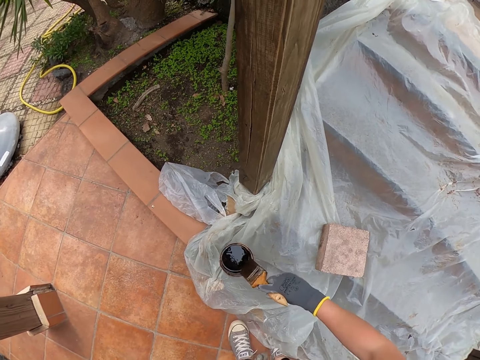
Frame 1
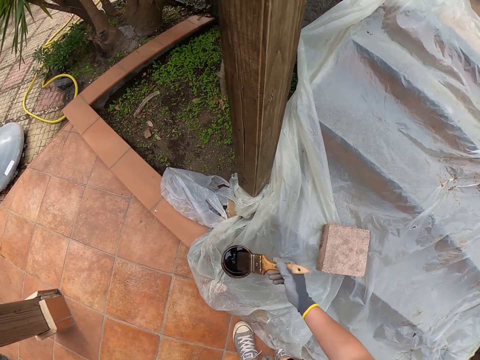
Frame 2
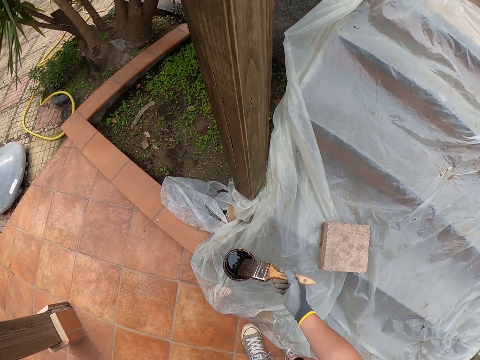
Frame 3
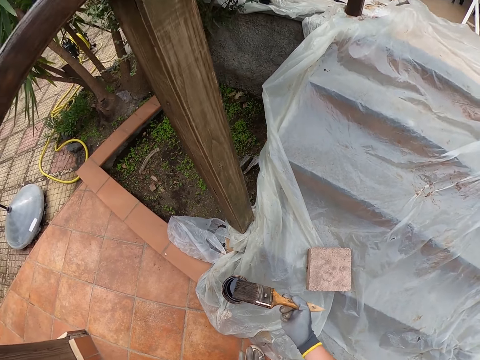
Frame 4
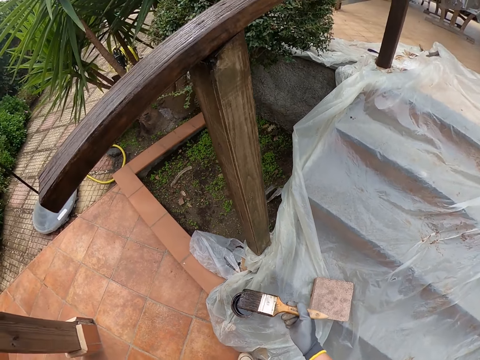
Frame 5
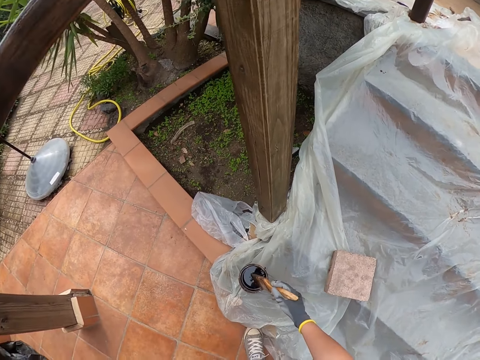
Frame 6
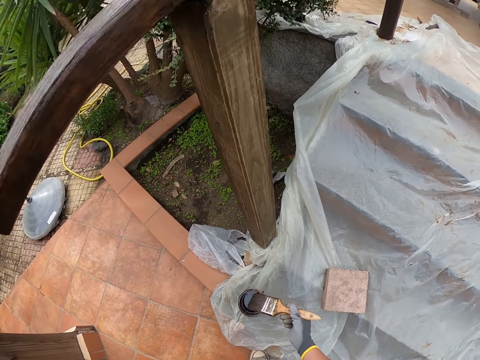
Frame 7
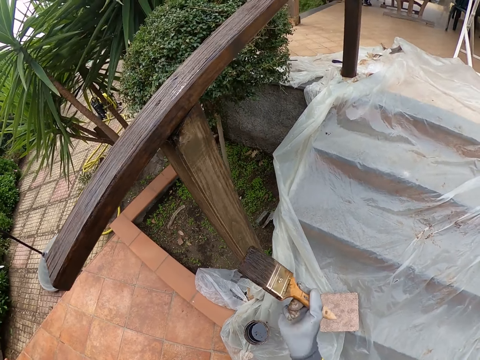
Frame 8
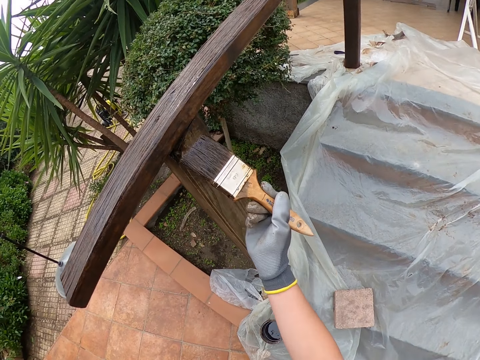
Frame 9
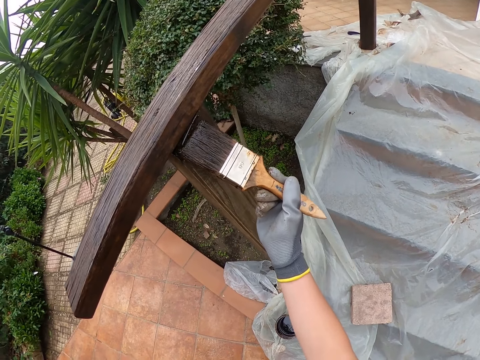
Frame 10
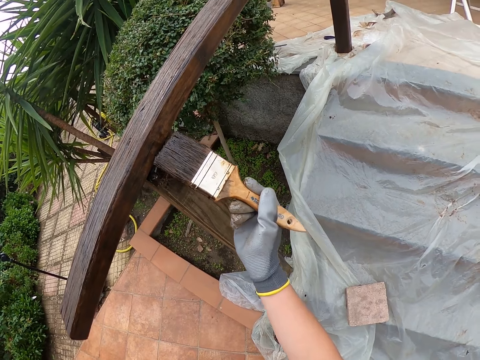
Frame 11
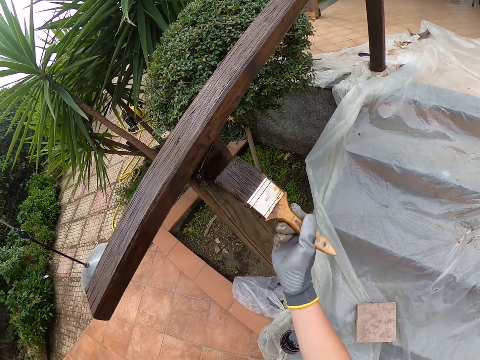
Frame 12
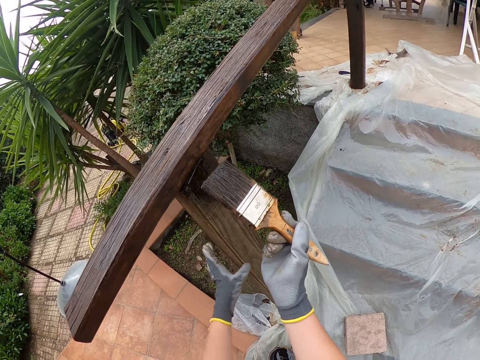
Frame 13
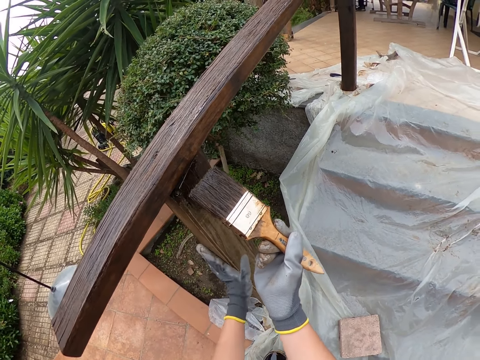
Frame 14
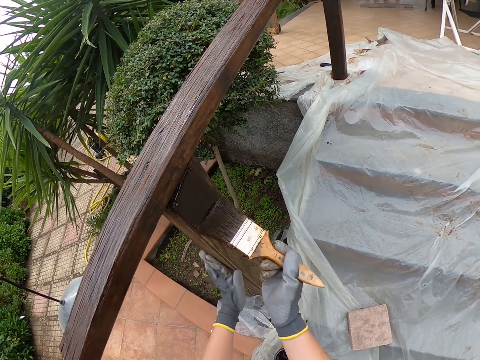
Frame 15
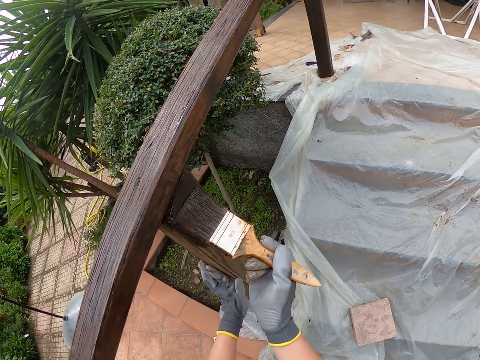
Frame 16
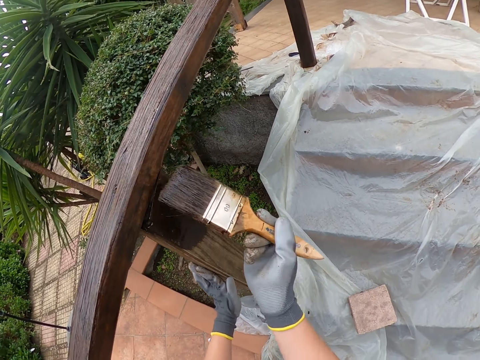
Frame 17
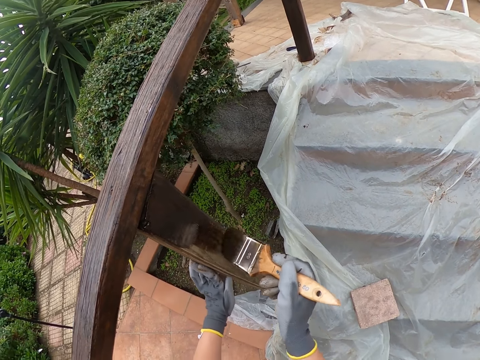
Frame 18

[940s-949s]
The camera wearer paints the stairs rail.

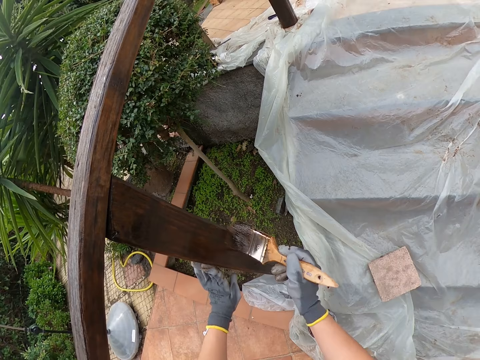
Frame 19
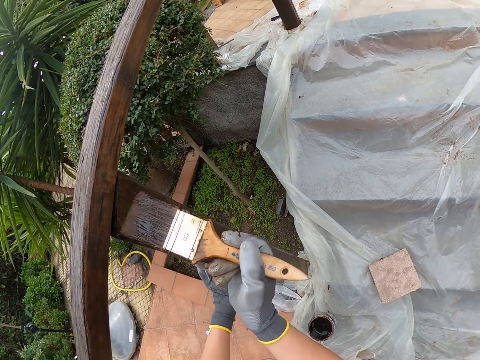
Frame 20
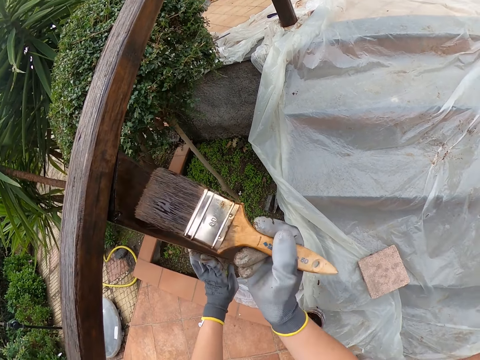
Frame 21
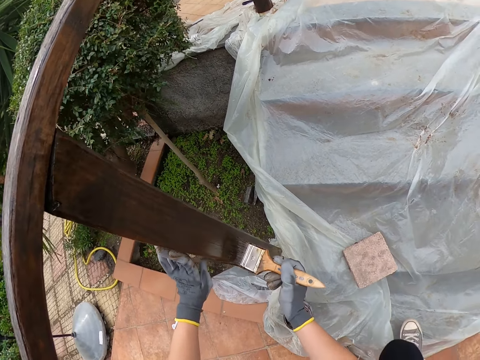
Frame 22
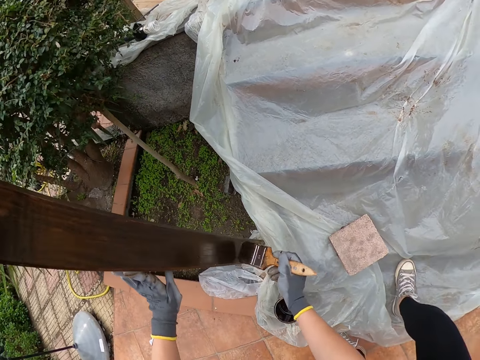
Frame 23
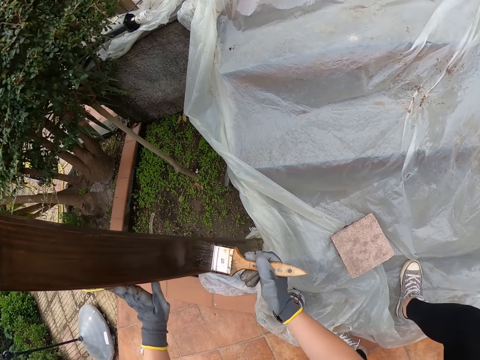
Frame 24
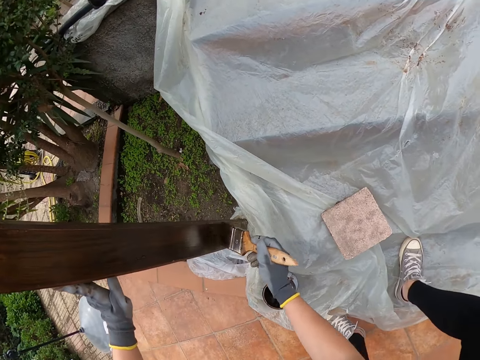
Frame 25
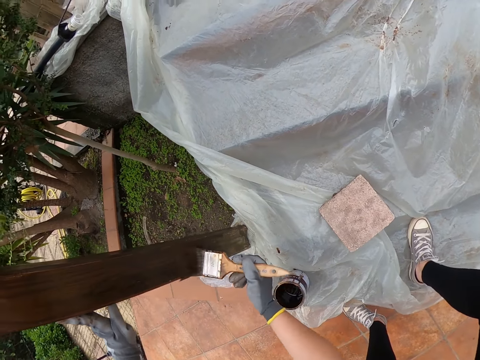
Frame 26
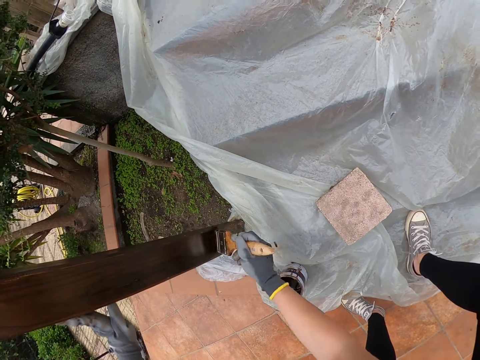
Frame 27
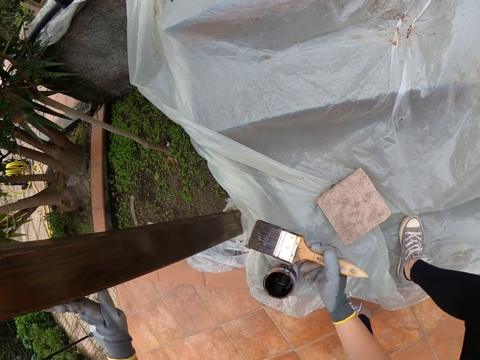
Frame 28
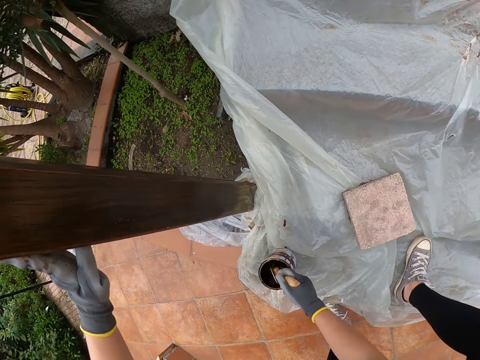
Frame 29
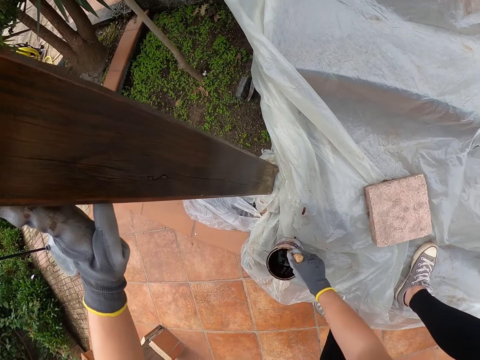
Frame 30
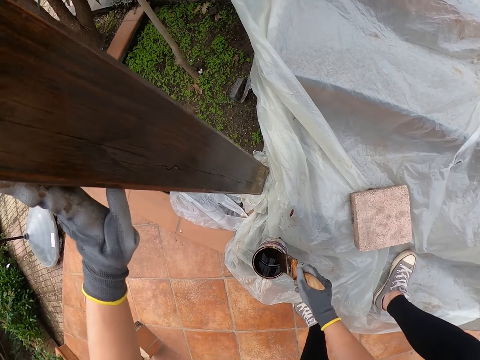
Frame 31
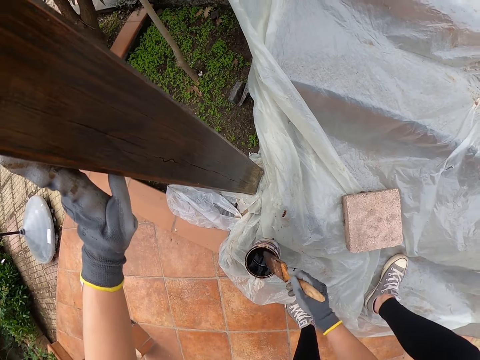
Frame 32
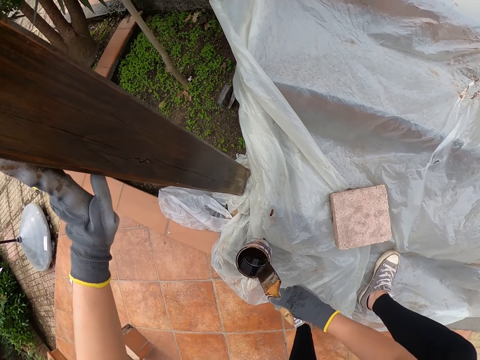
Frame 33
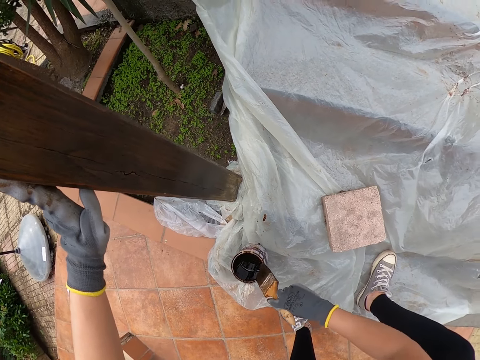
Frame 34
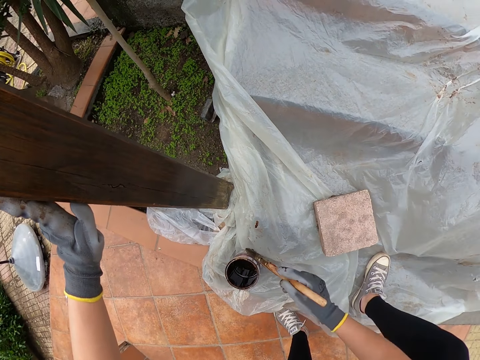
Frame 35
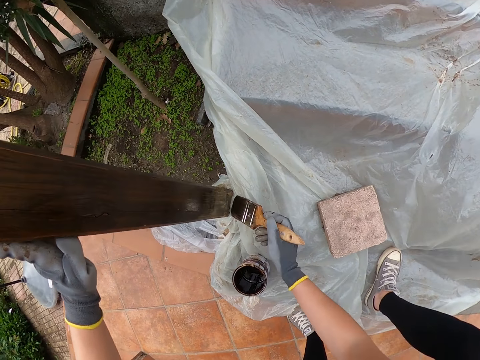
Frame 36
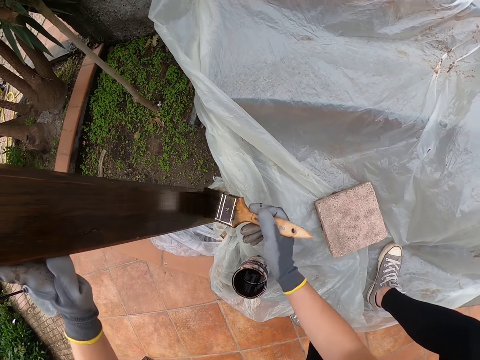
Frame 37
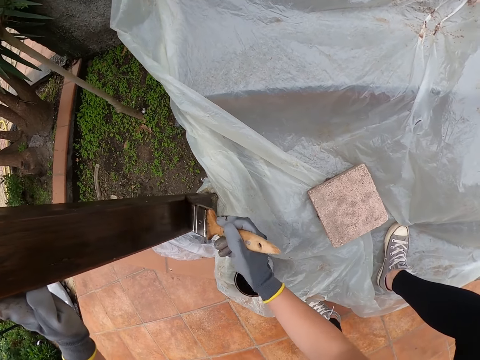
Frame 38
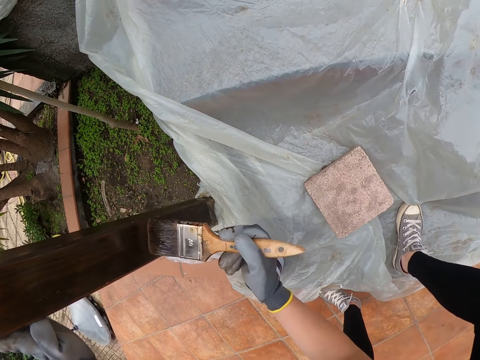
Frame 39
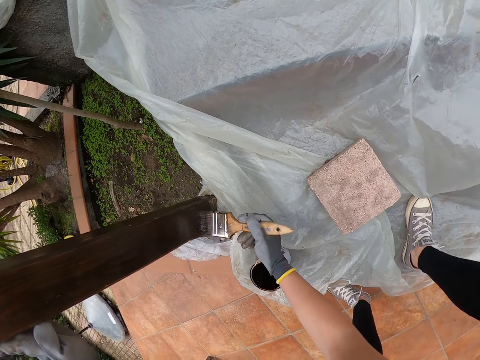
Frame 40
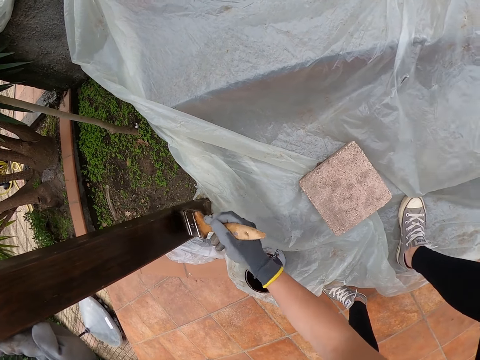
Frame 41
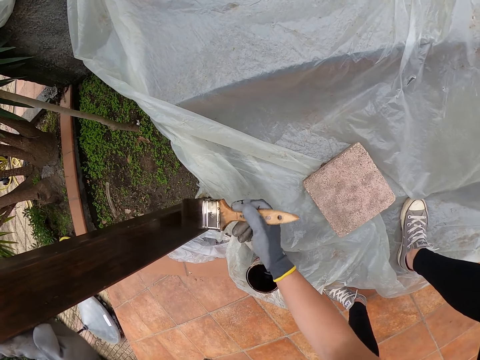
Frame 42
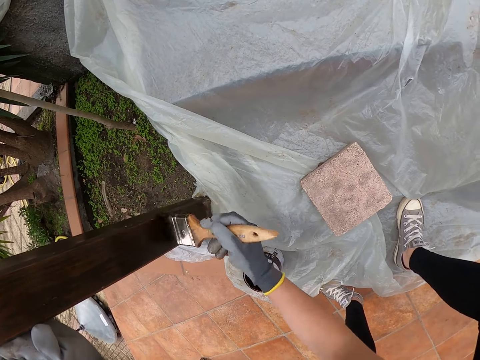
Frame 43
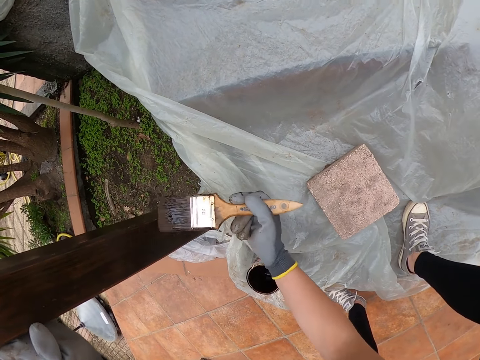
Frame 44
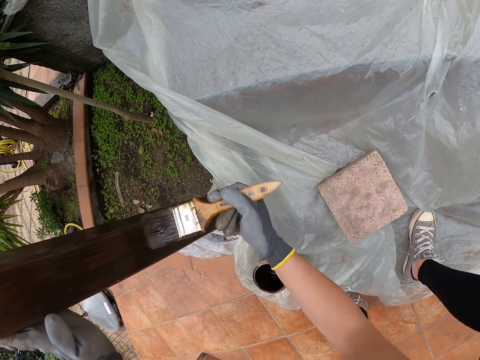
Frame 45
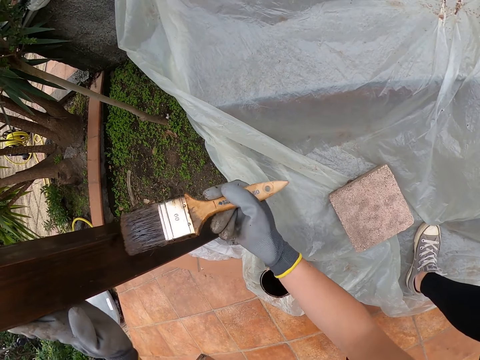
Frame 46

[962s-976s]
The camera wearer steps on the nylon paper. They paint the stair rail. They dip the paintbrush into the paint. They smear the paintbrush to the paint tin. They paint the stair rail.

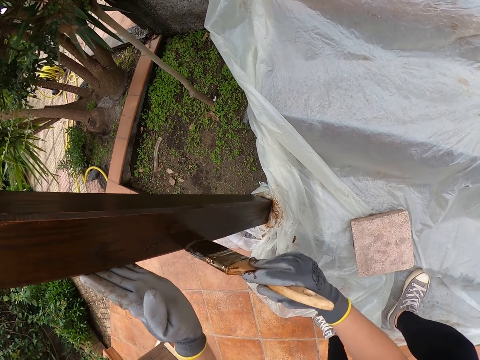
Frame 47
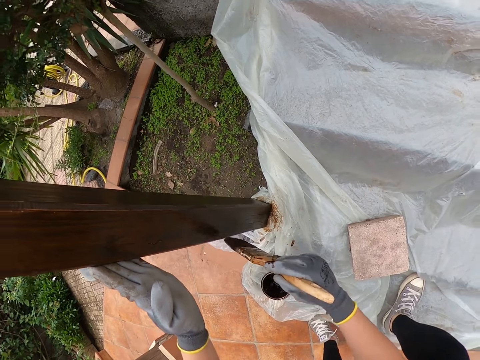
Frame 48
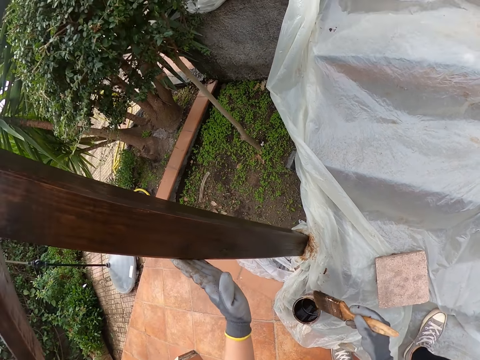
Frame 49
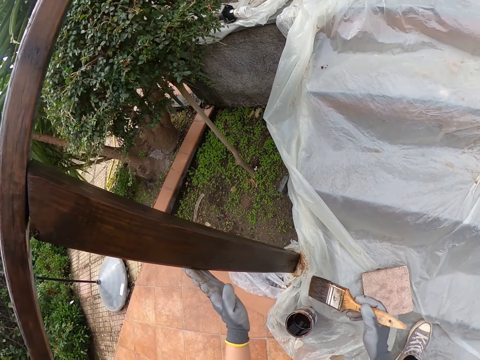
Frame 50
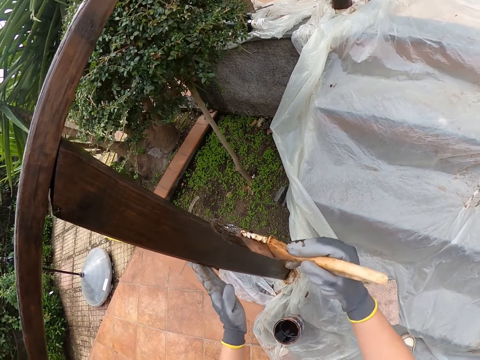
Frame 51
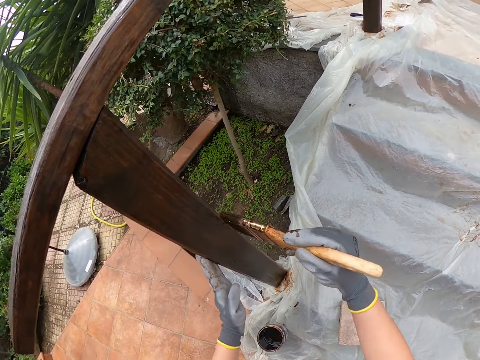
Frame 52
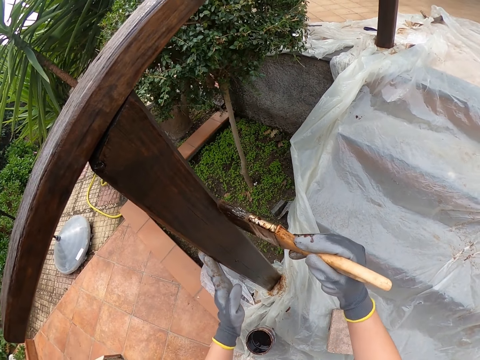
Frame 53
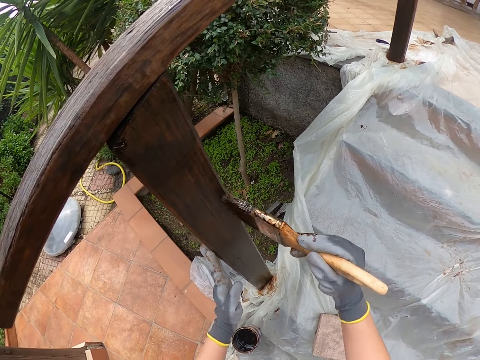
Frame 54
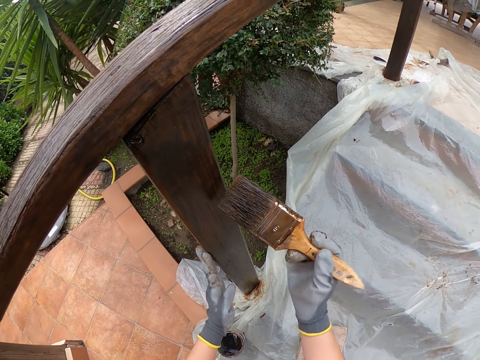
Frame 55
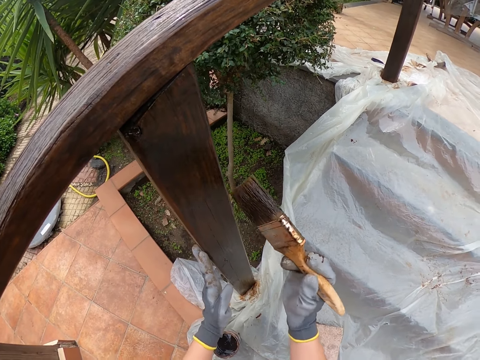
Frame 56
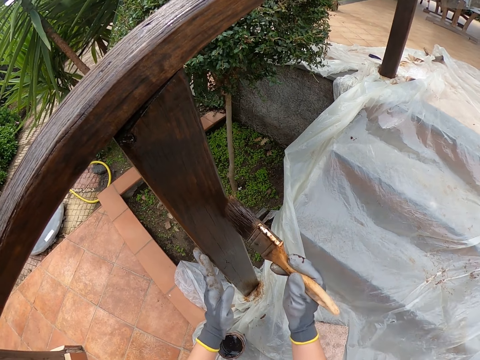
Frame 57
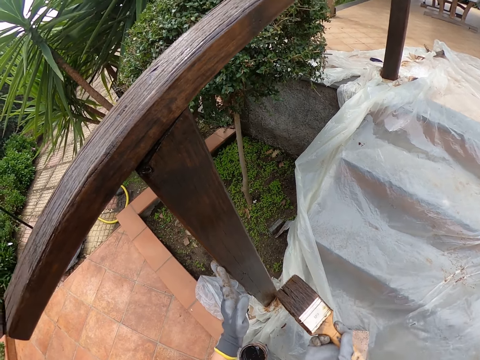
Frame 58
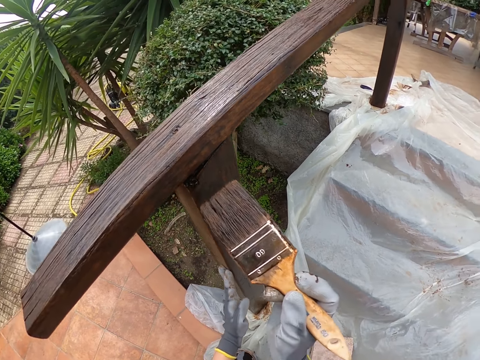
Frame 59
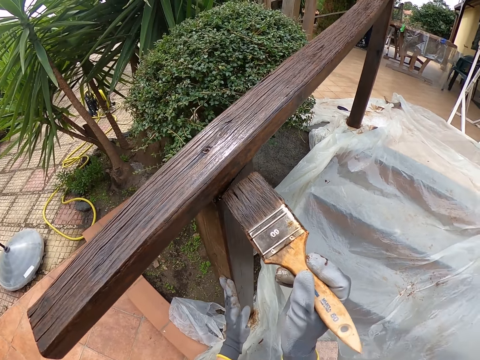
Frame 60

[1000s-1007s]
The camera wearer looks around. They paint the stair rail.
